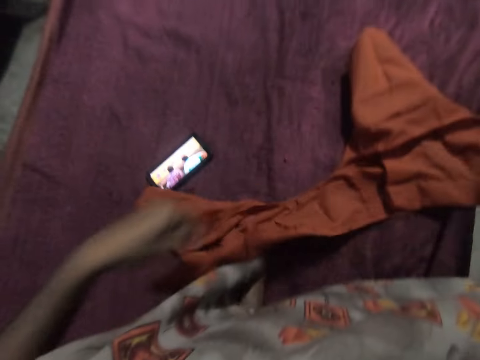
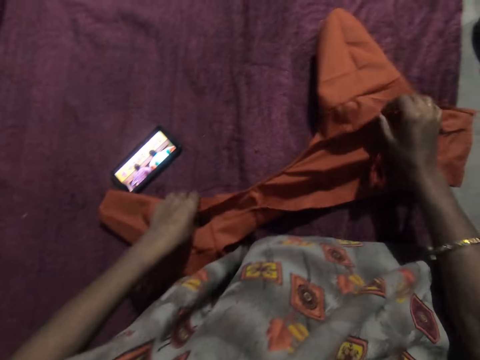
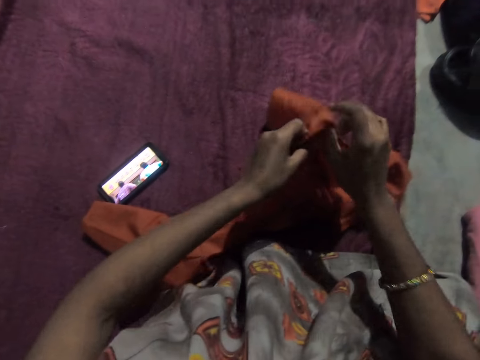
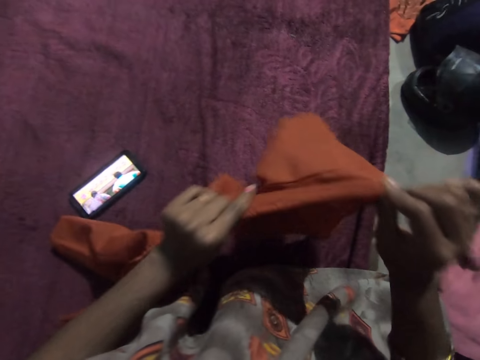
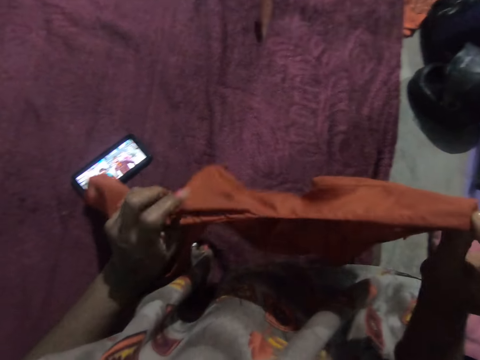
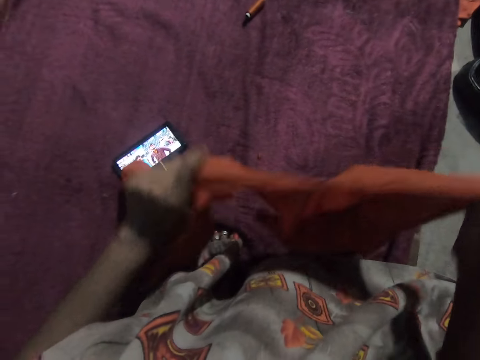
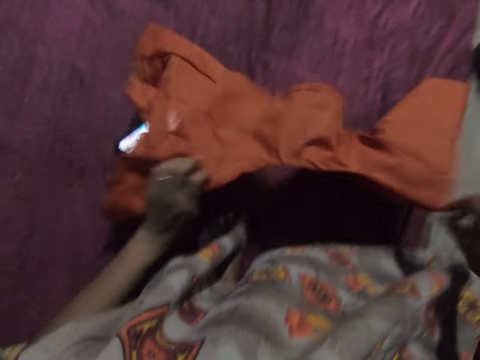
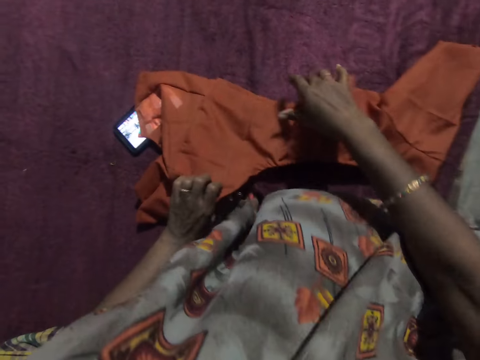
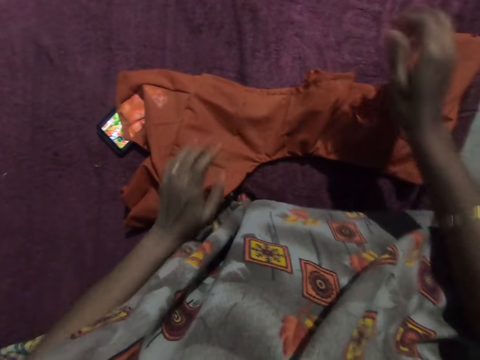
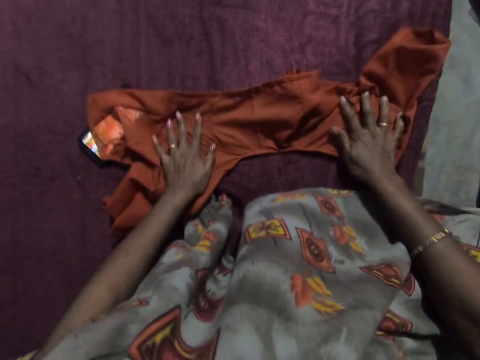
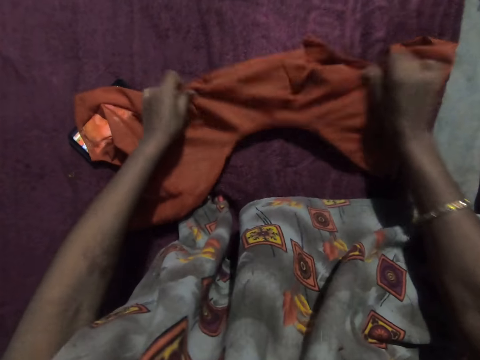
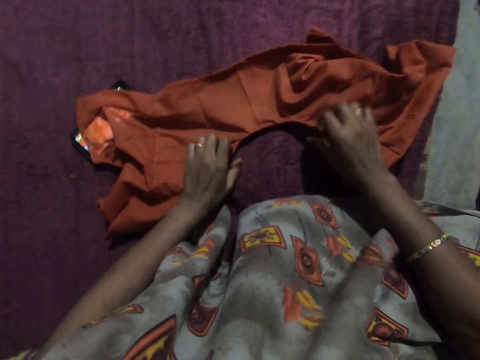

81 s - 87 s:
The camera wearer lays the cloth in her hands on the bed. She adjusts the cloth on the bed with her hands and picks up the cloth. The woman interacts with the camera wearer. The woman drops a spool of thread on the bed. The camera wearer puts the piece of cloth on the bed.

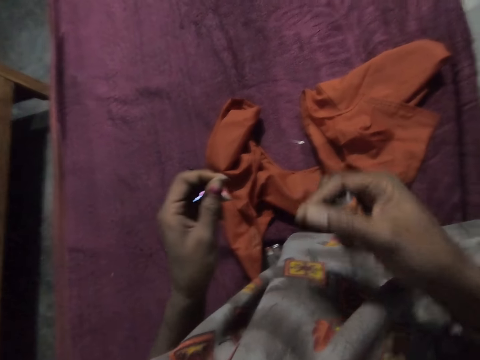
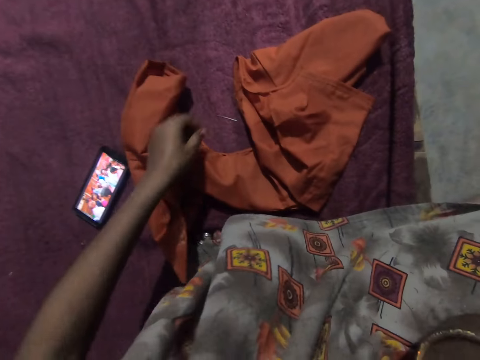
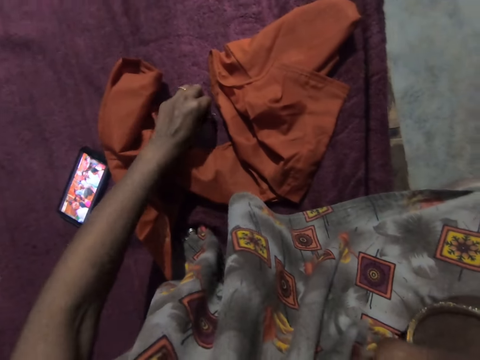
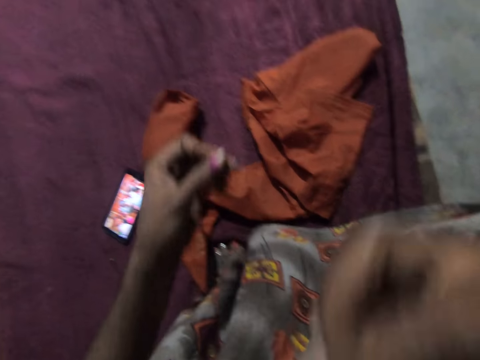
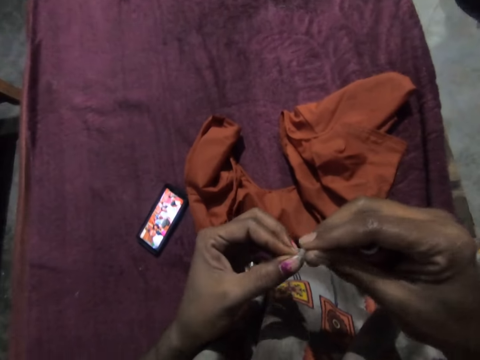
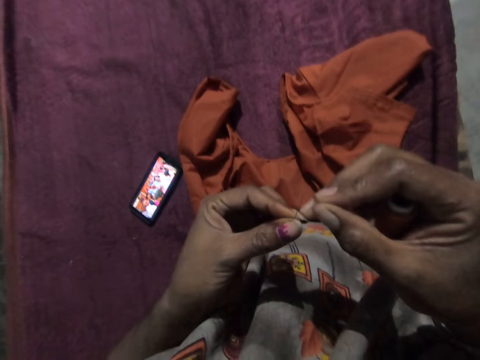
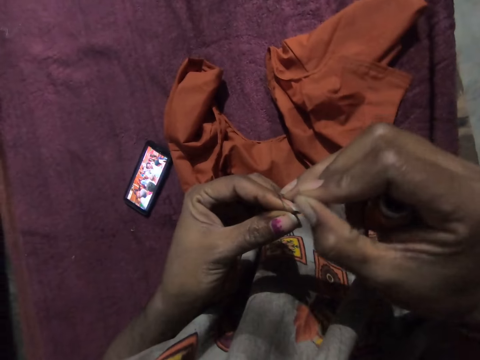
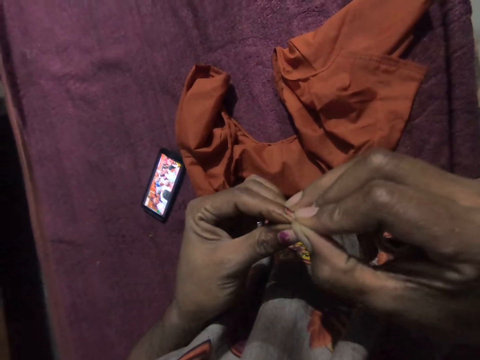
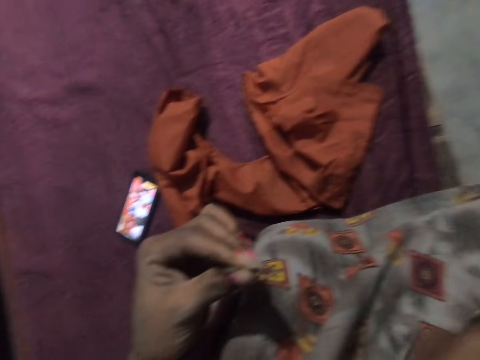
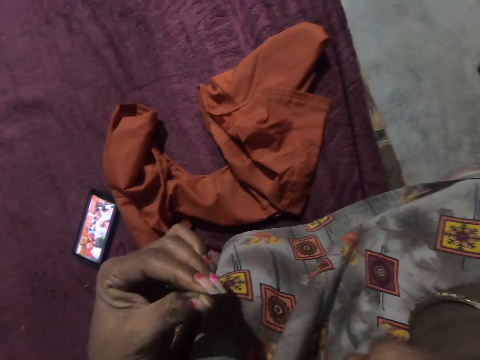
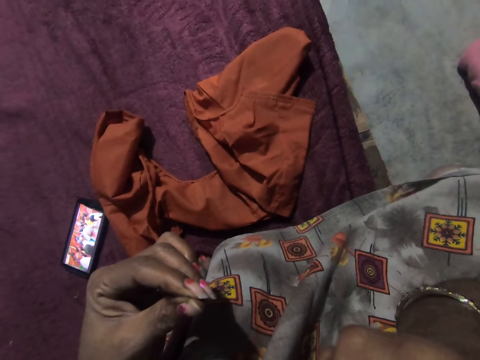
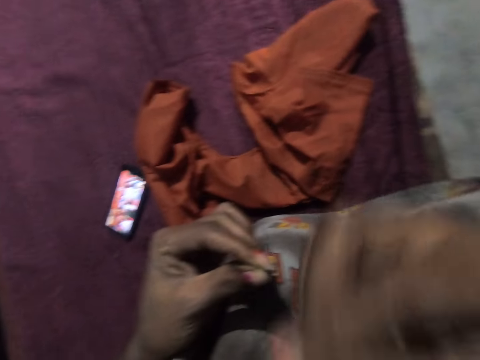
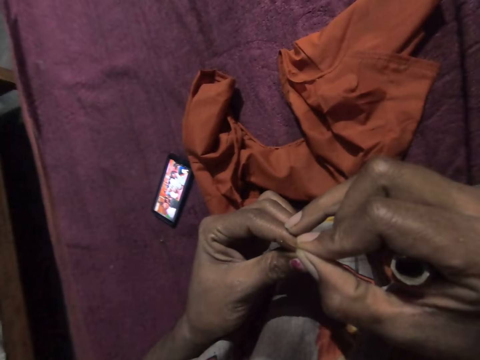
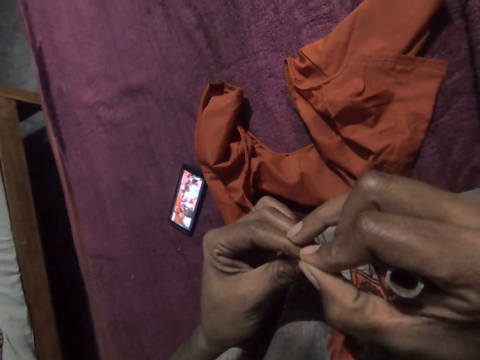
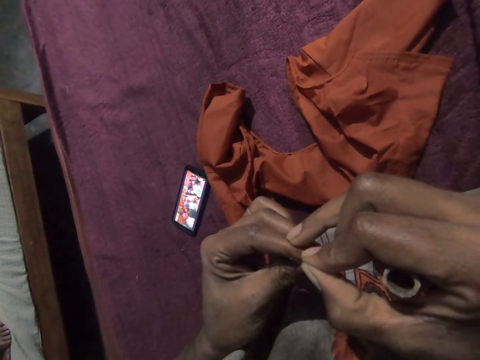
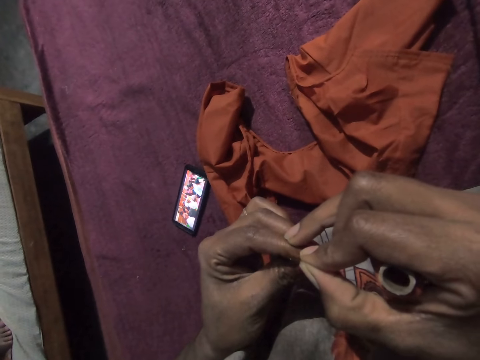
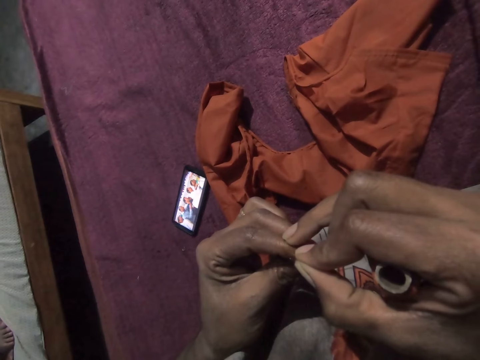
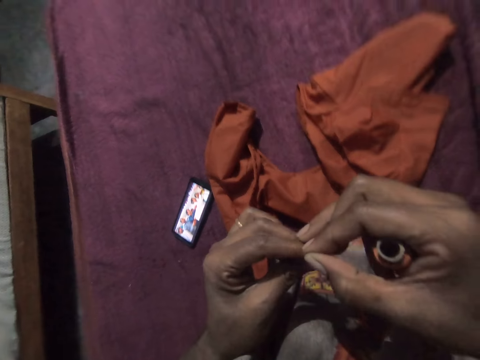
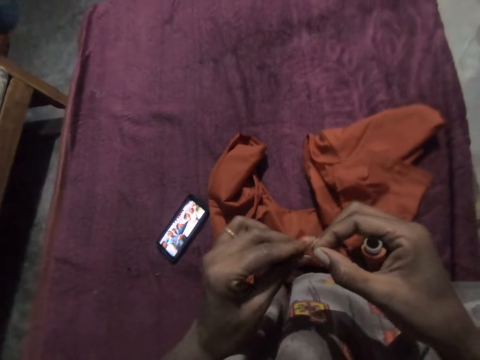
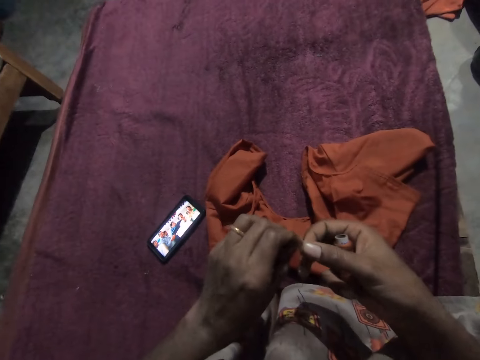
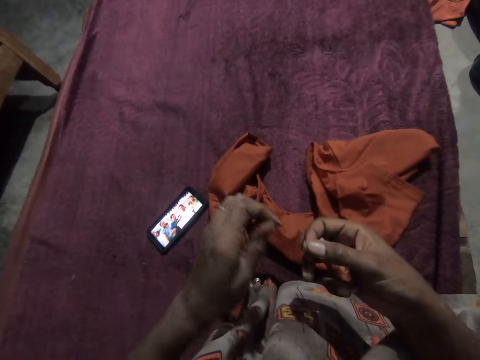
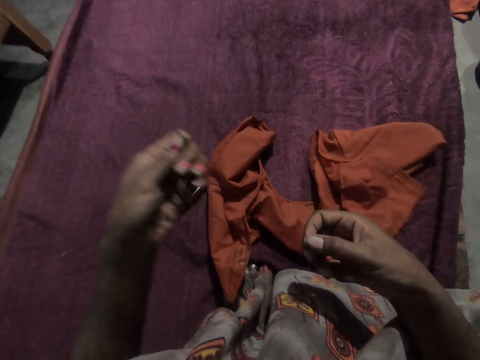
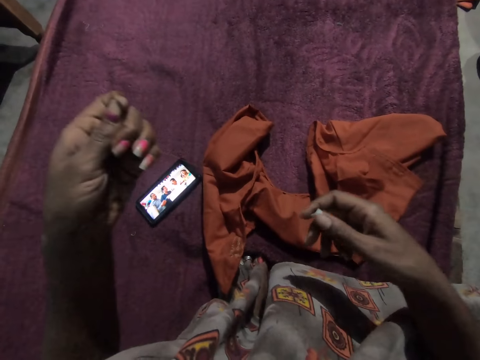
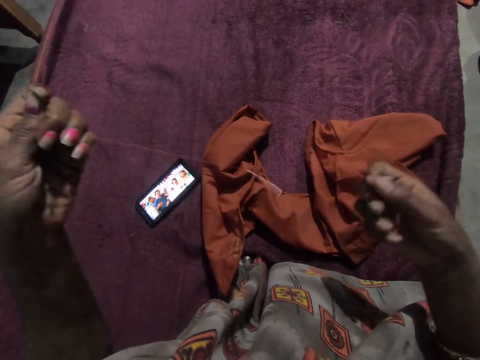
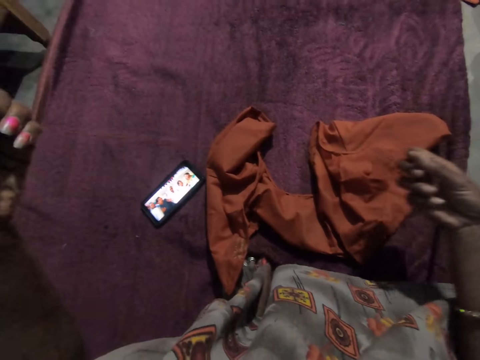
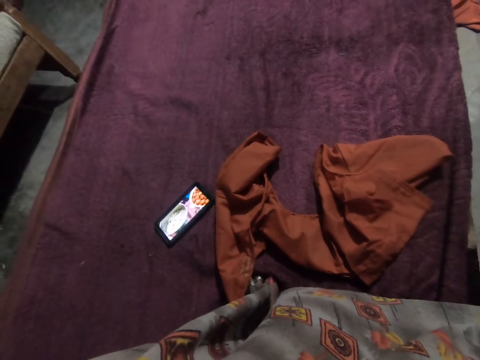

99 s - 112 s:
The camera wearer raises the thread in her right hand towards her mouth. She picks up the needle on the bed with her left hand. She inserts the thread in her right hand into the needle in her left hand. She raises the thread in her right hand towards her mouth. She inserts the thread in her right hand into the needle in her left hand. She pulls the thread through the needle with her left hand.

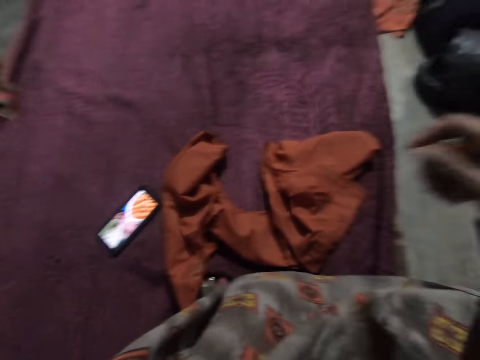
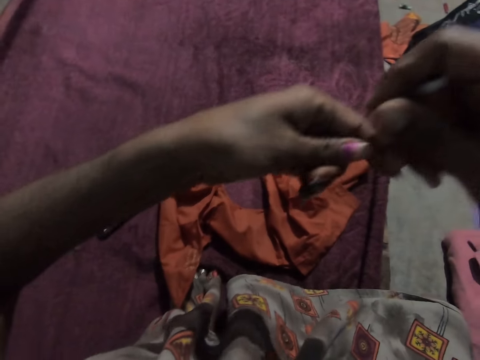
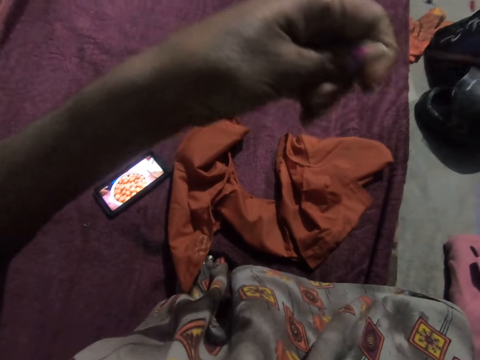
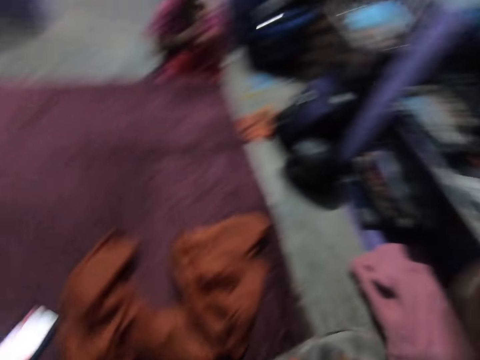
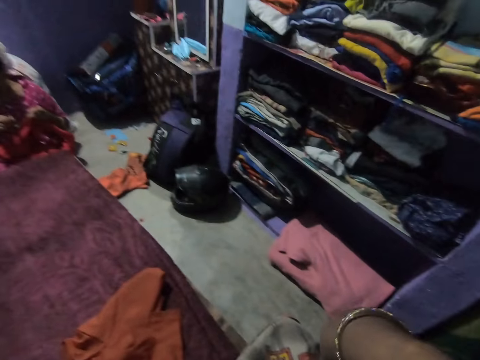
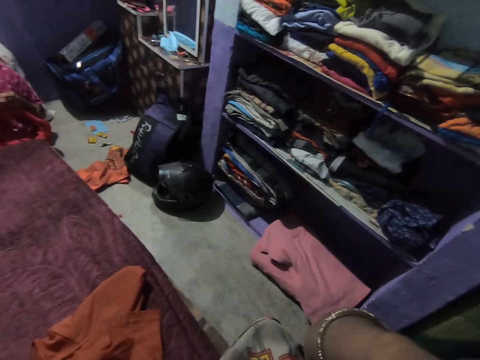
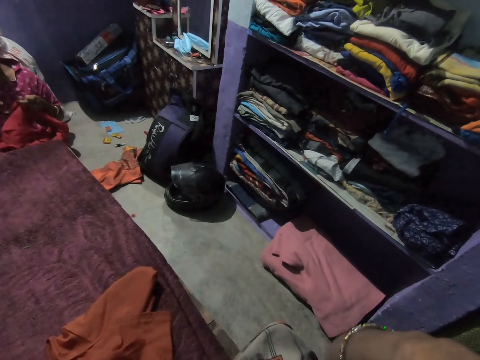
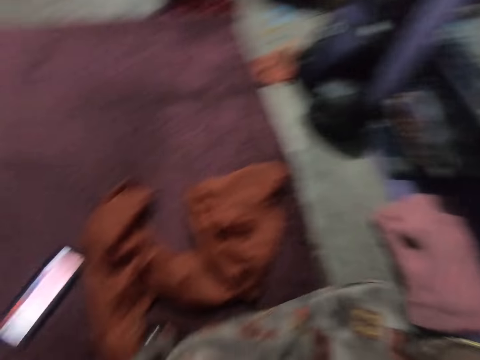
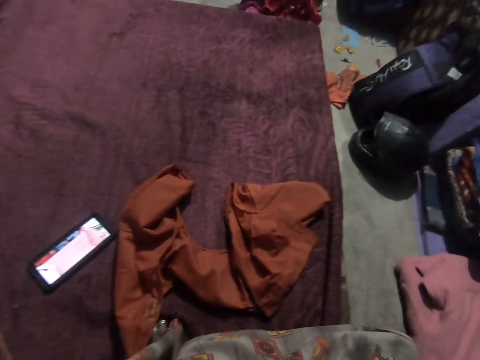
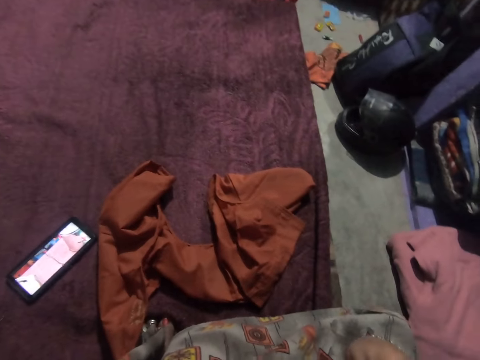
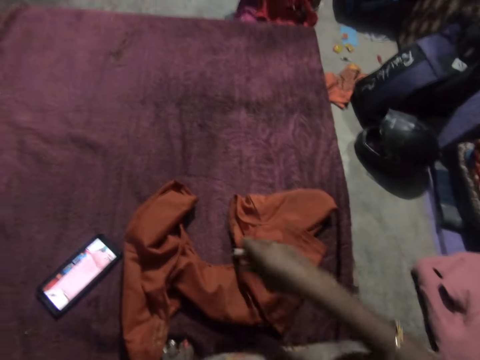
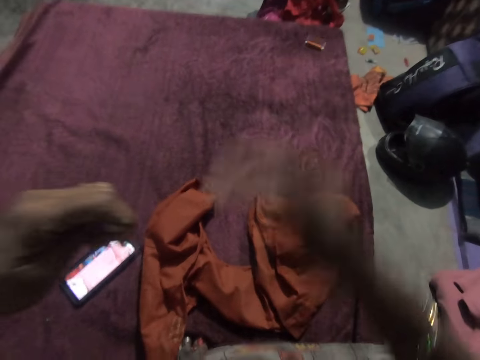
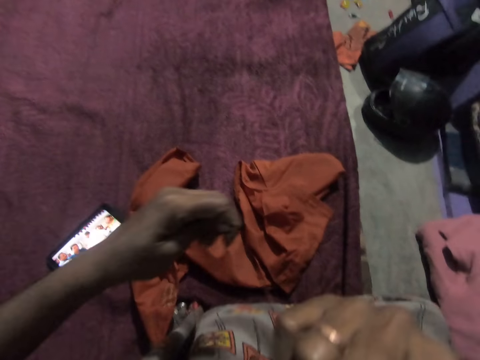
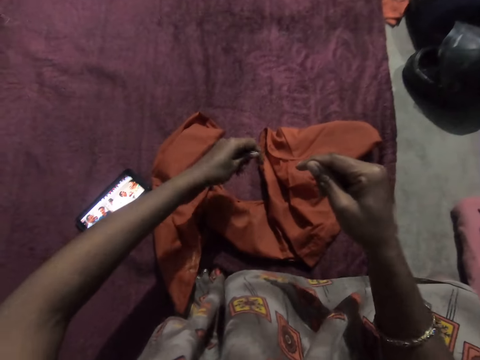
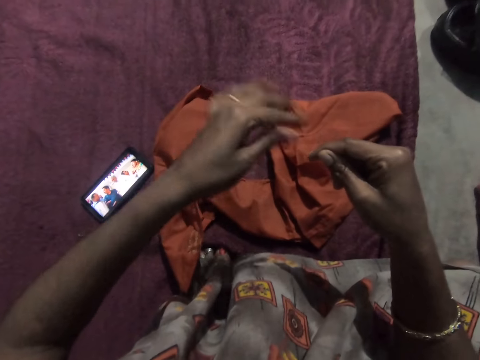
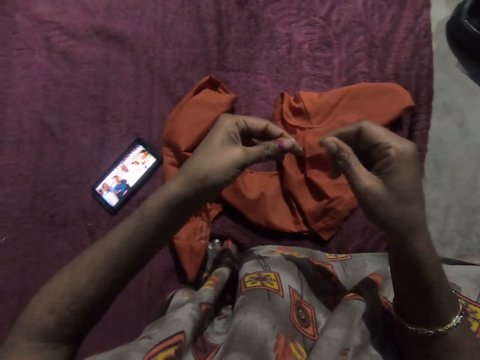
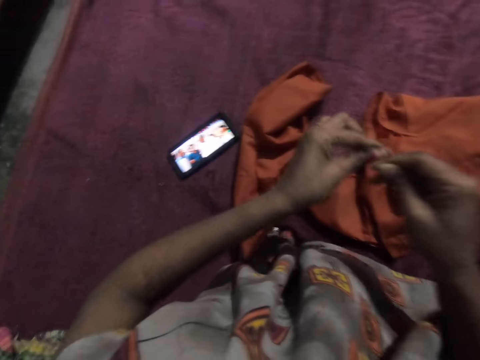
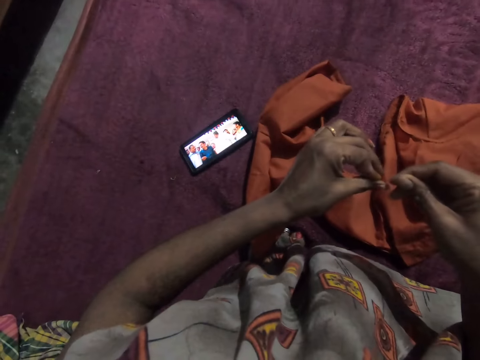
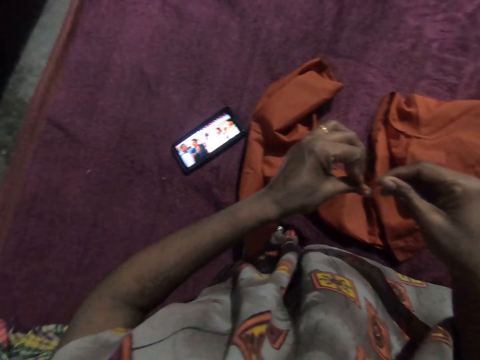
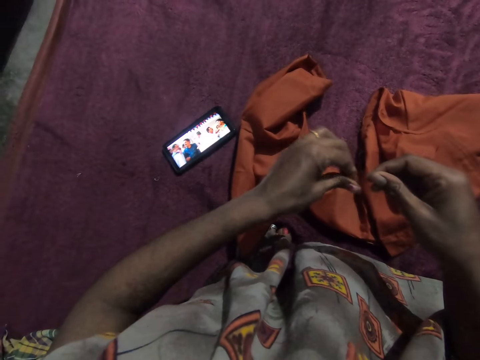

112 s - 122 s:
The camera wearer raises the thread in her right hand towards her mouth. She looks around. She drops the spool of thread in her right hand on the bed. She drops a thread in her left hand on the bed. She knots the thread in her right hand with her left hand.
